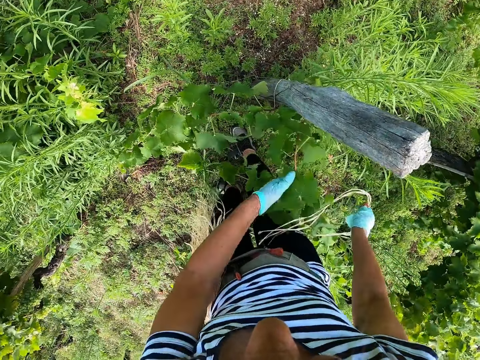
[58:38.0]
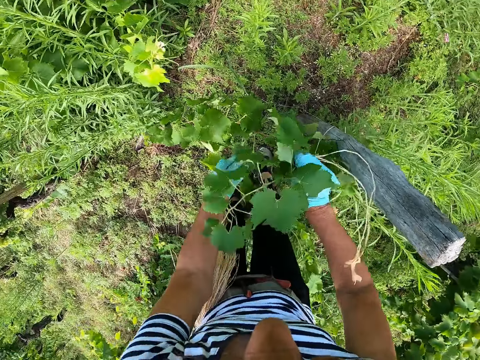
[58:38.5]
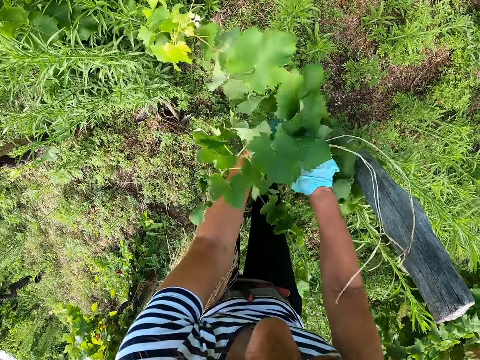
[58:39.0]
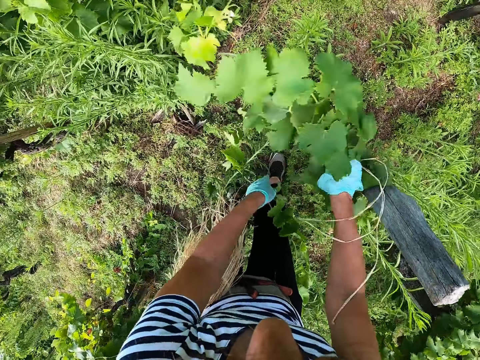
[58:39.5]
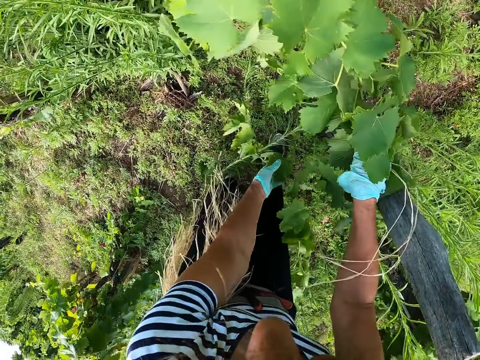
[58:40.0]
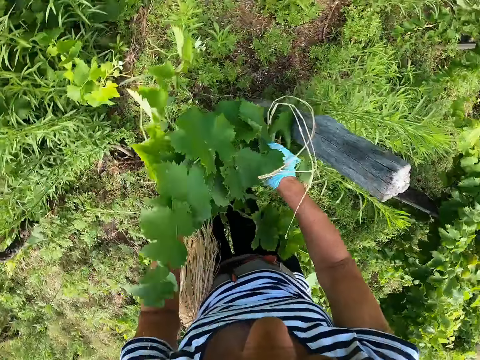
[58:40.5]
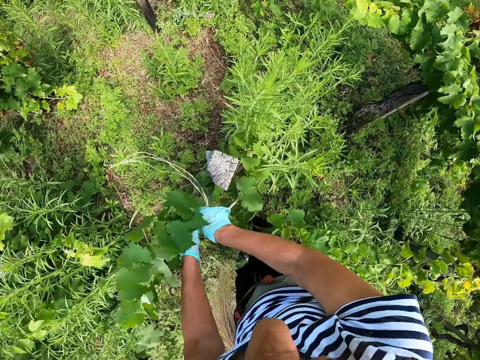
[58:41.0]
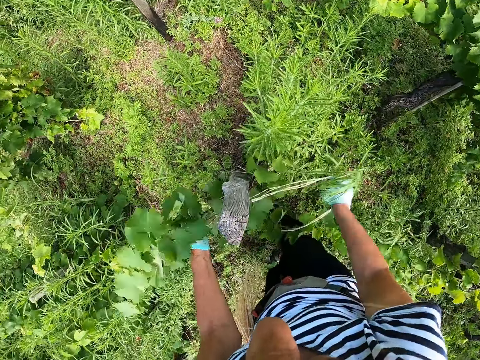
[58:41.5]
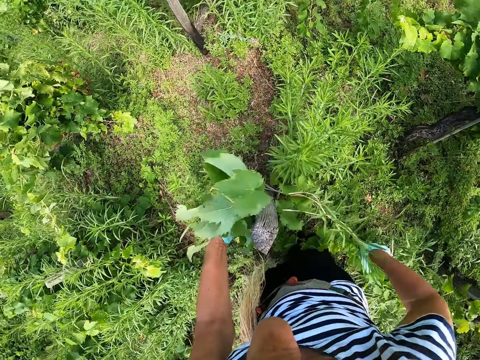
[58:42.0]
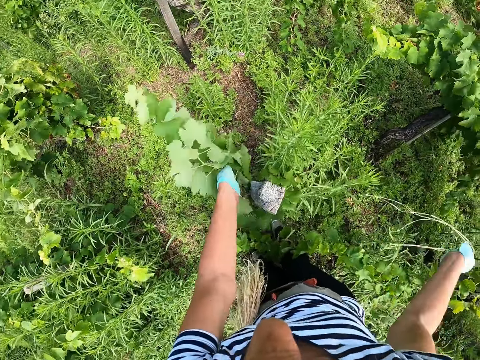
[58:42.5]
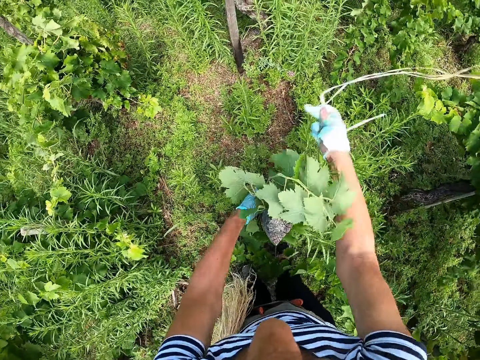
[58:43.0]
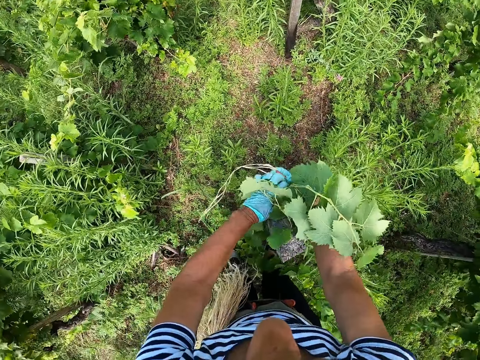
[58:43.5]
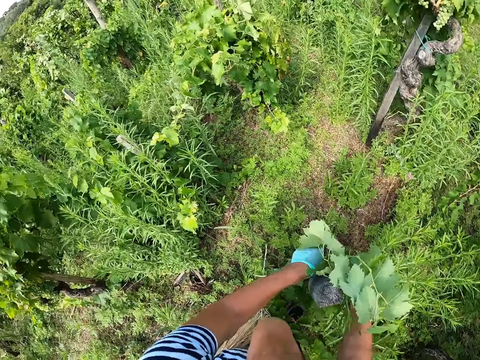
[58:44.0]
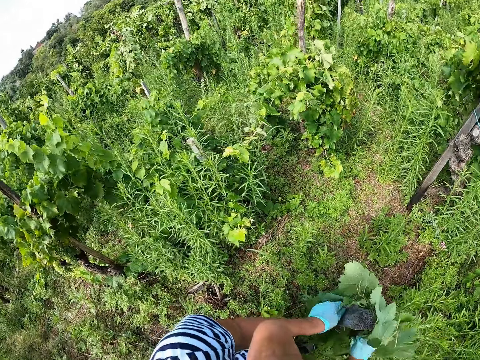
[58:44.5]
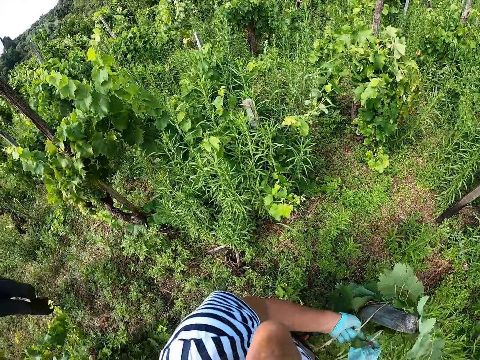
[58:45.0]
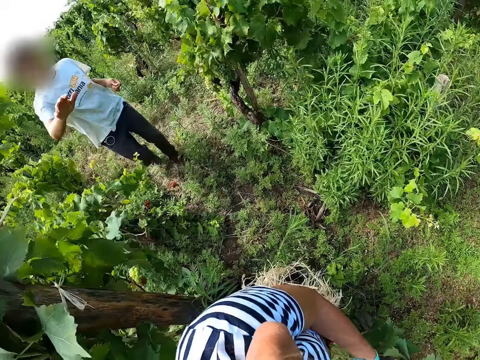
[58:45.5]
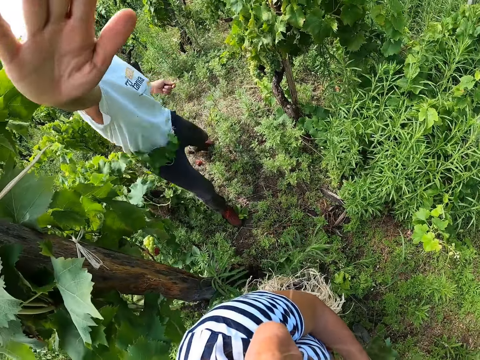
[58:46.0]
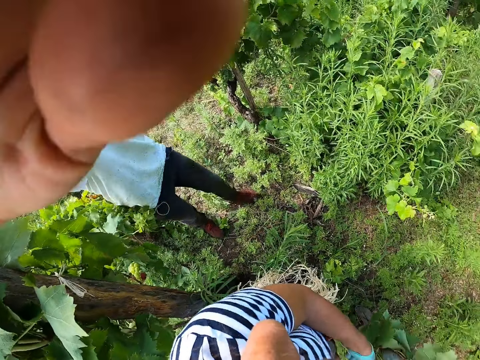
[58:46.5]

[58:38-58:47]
The camera wearer gathers the grape twigs. They tie the grape twigs on the trellis with a string. A man walks around. The camera wearer dialogues with the man. They look at the man.
